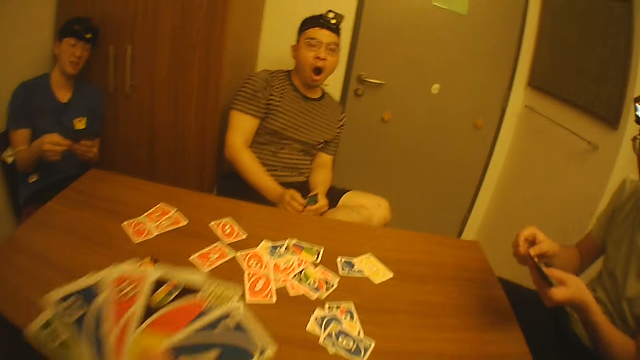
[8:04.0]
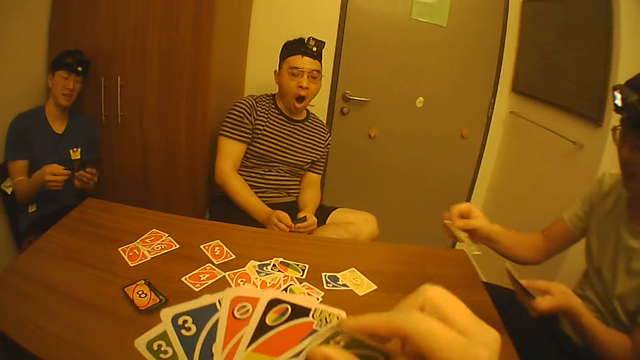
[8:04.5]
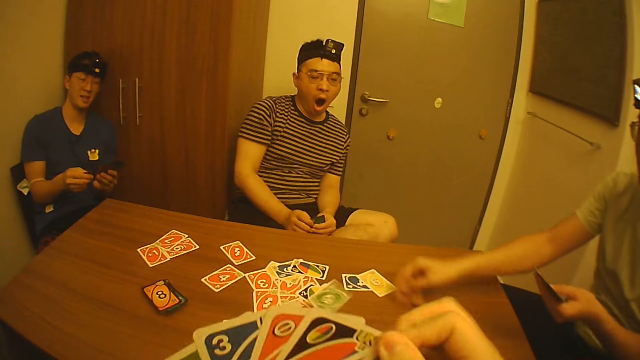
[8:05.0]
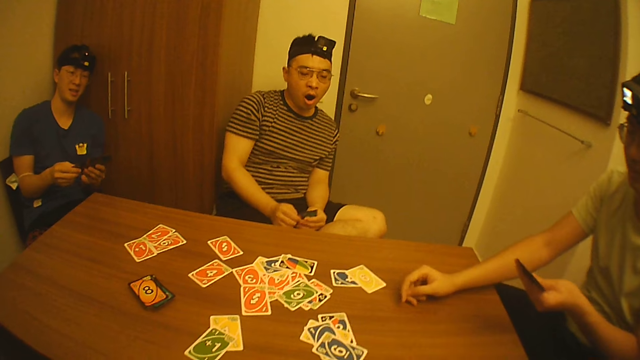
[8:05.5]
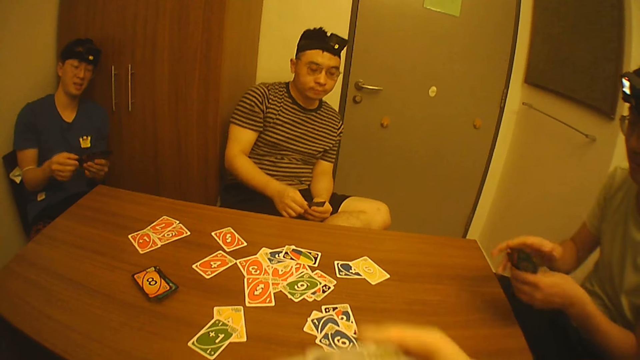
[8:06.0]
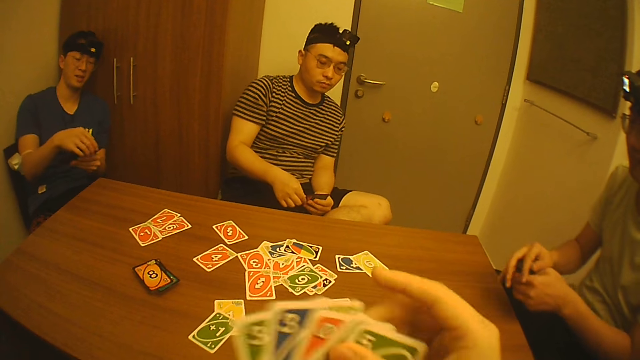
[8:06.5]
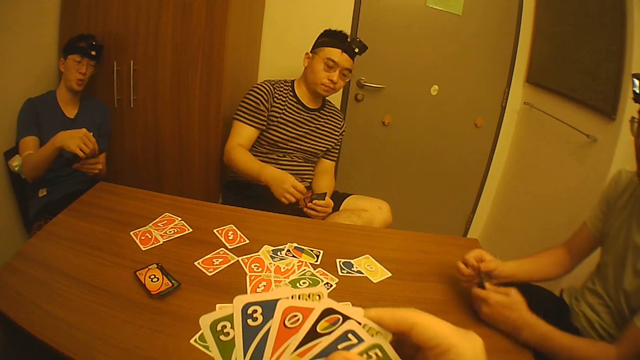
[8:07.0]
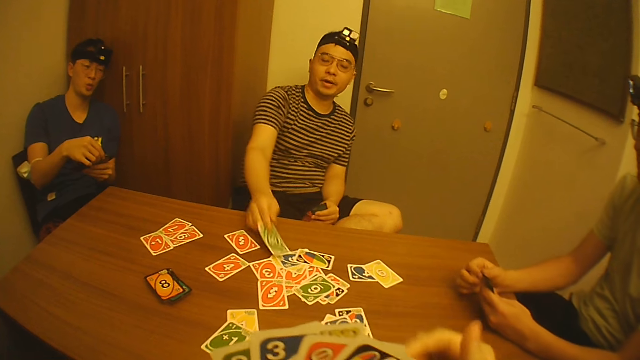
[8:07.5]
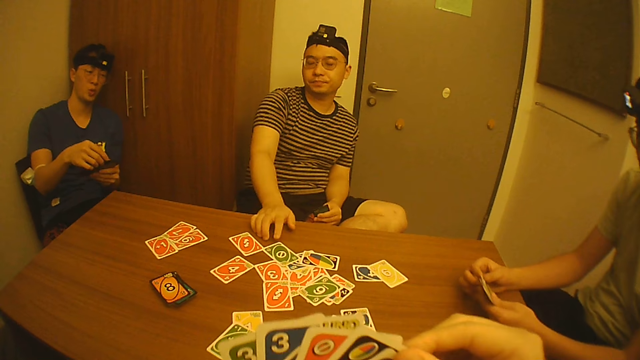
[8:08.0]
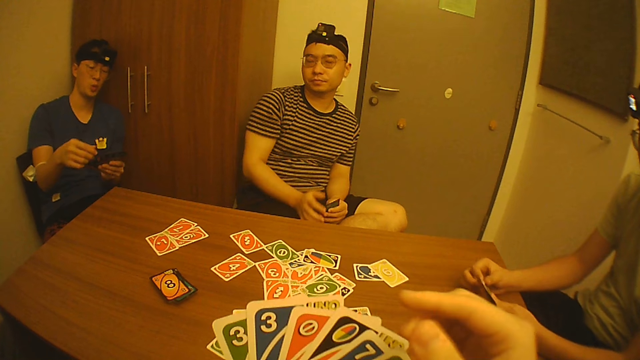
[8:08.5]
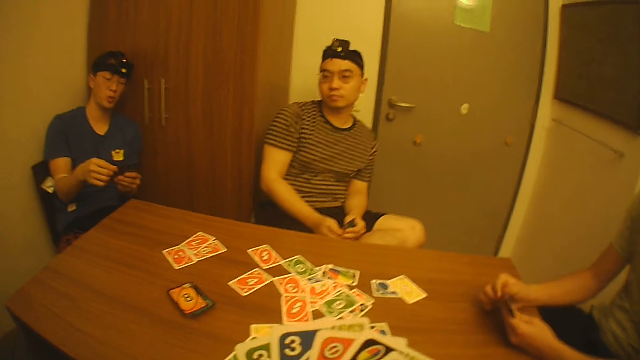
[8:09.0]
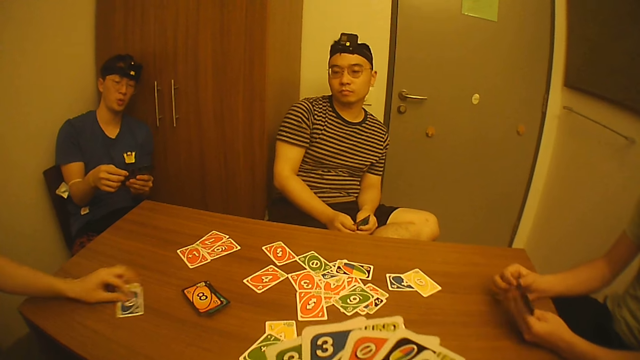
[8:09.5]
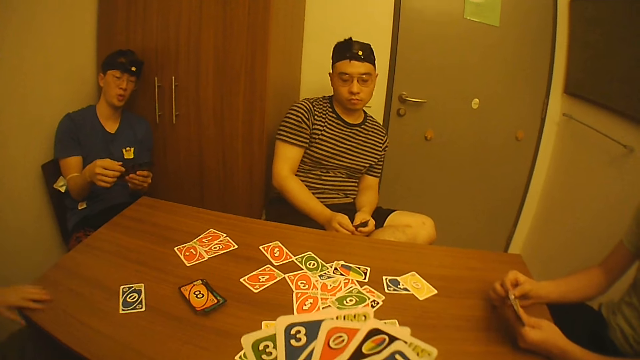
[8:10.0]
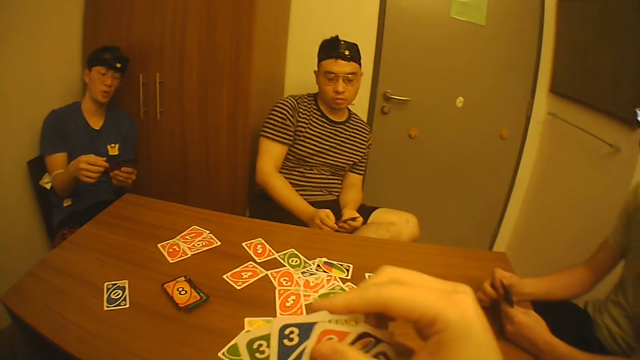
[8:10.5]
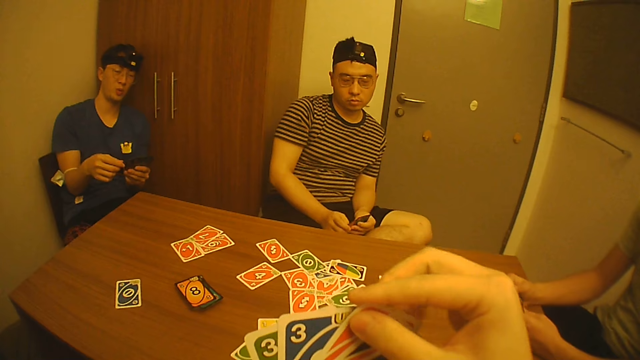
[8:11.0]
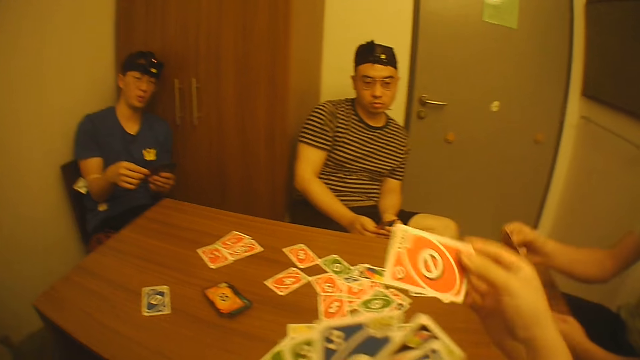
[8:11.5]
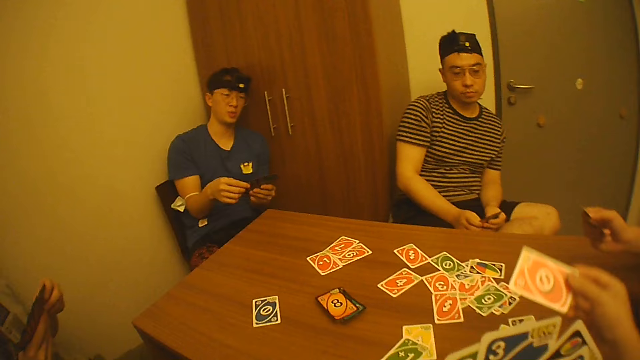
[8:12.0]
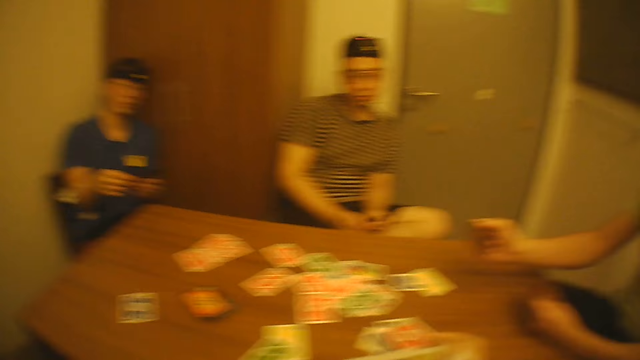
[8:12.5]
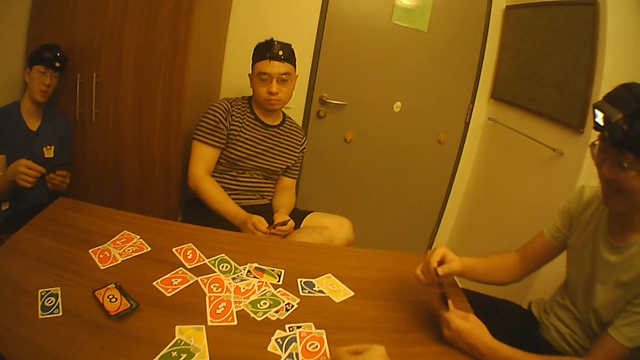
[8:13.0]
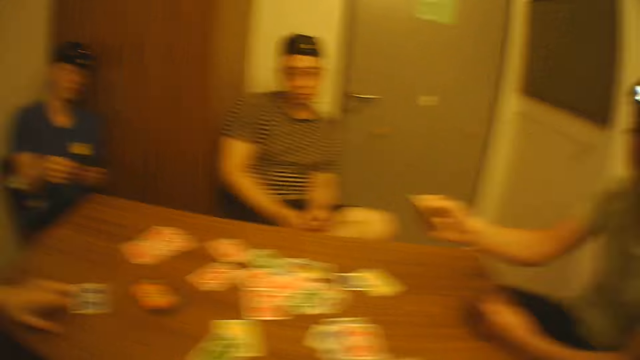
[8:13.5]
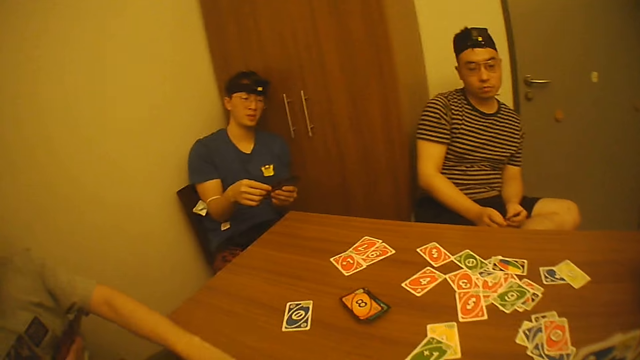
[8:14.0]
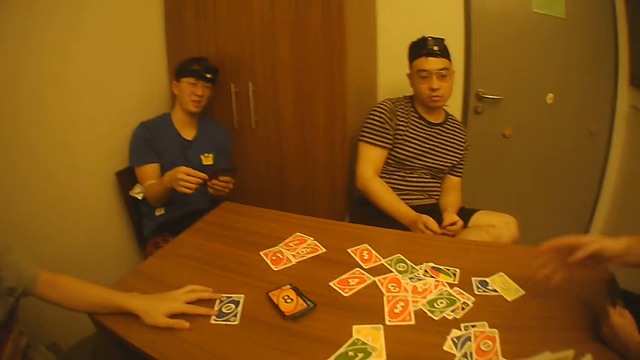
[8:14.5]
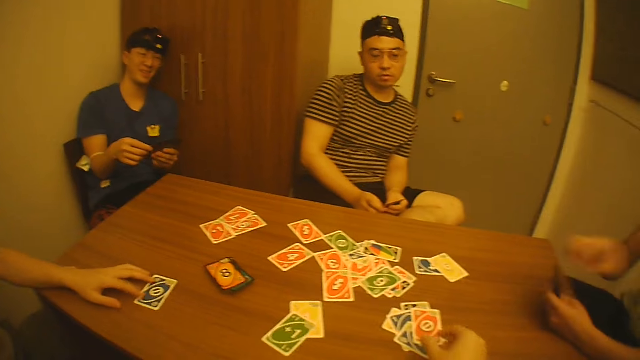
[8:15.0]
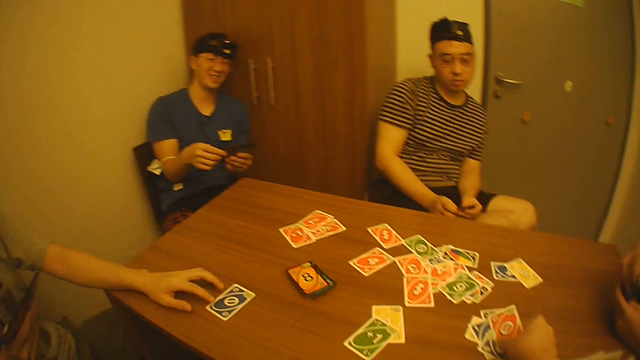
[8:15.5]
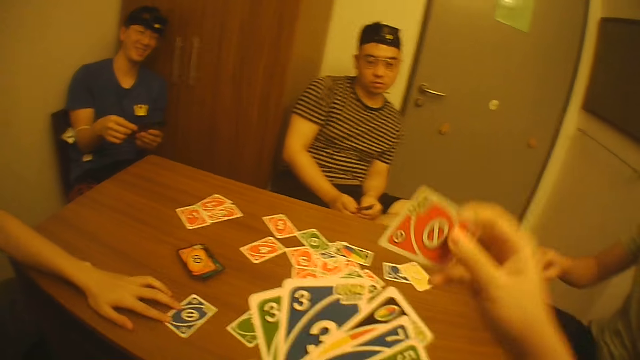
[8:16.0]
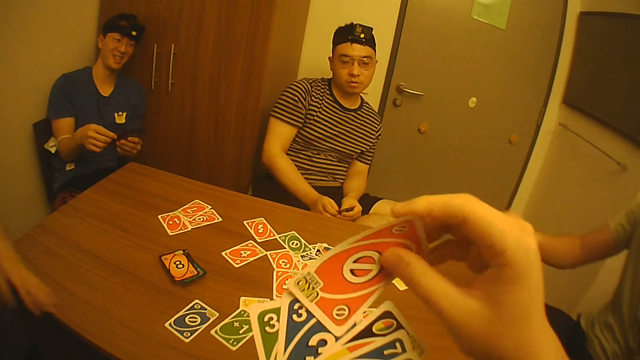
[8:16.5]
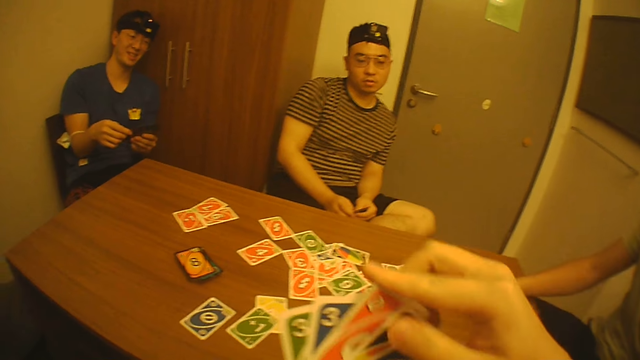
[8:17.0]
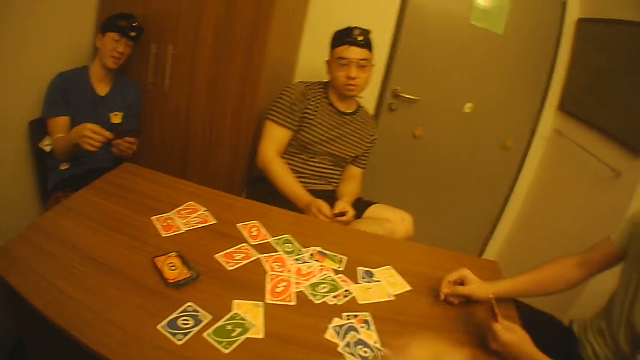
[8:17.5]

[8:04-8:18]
A man picks the game card from the game cards in his left hand with his right hand. The camera wearer places the game card in his right hand with the game cards in his left hand. The first man drops the game card on the table with his right hand and holds the game card in his left hand with his right hand. Another man picks the game card from the game cards in his left hand with his right hand, drops the game card on the table with his right hand, and holds the game card in his left hand with his right hand. A third man picks the game card from the game cards in his right hand with his left hand and drops the game card on the table with his left hand. The camera wearer picks the game card from the game cards in his left hand with his right hand. The first man picks the game card from the game cards in his left hand with his right hand. The camera wearer drops the game card on the table with his right hand. The first man places the game card in his right hand with the game cards in his left hand, picks the game card from the game cards in his left hand with his right hand, and places the game card in his right hand with the game cards in his left hand. The third man slides the game card on the table with his left hand. The first man gestures with his right hand and holds the game cards in his left hand with his right hand. The camera wearer picks the game card from the table with his right hand. The third man slides the game card on the table with his left hand. The camera wearer places the game card in his right hand with the game cards in his left hand.

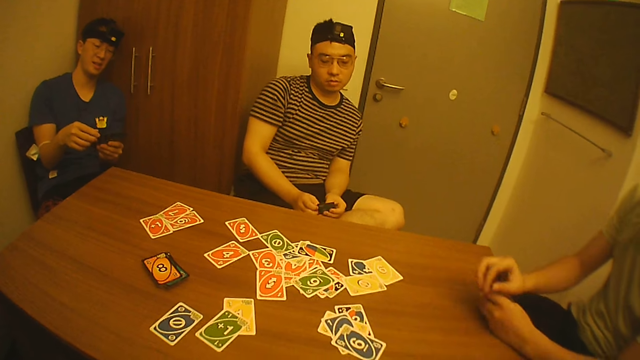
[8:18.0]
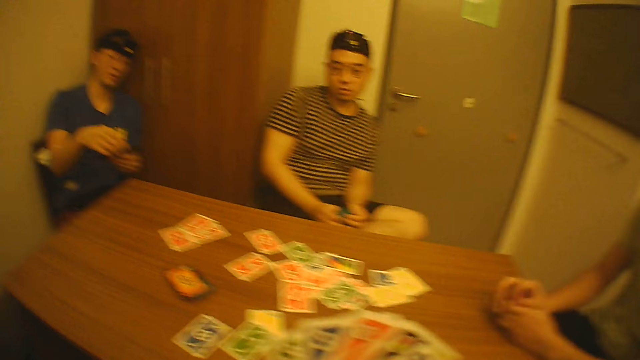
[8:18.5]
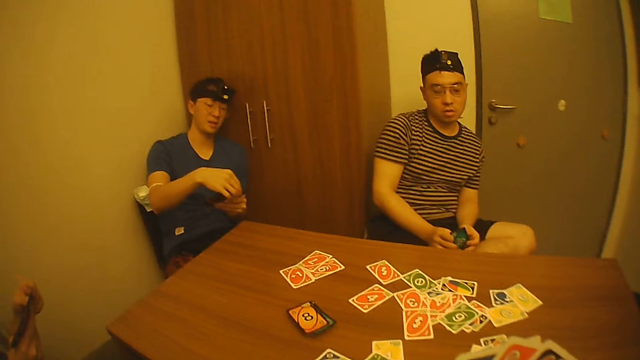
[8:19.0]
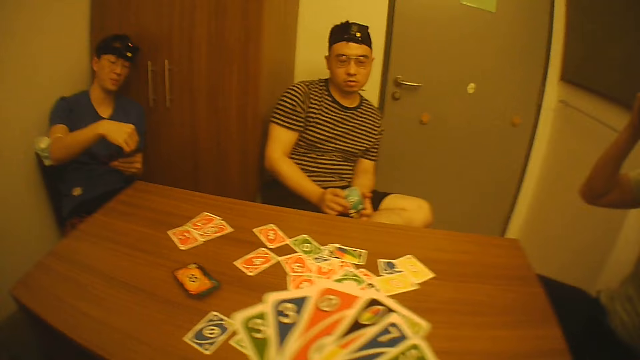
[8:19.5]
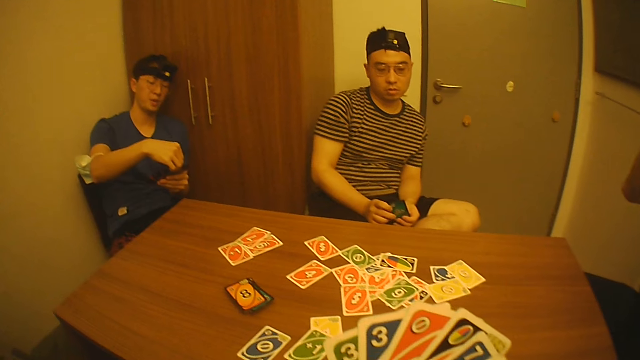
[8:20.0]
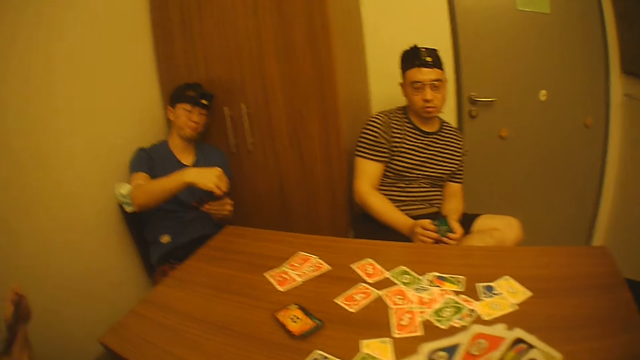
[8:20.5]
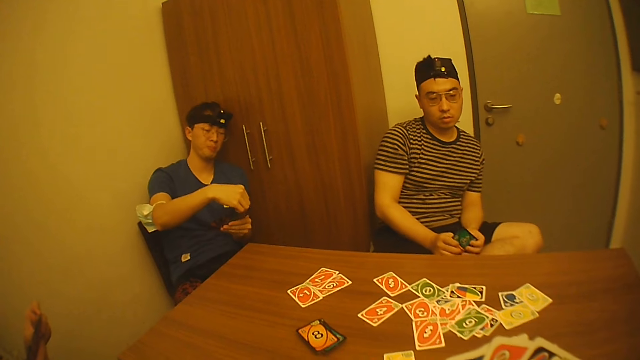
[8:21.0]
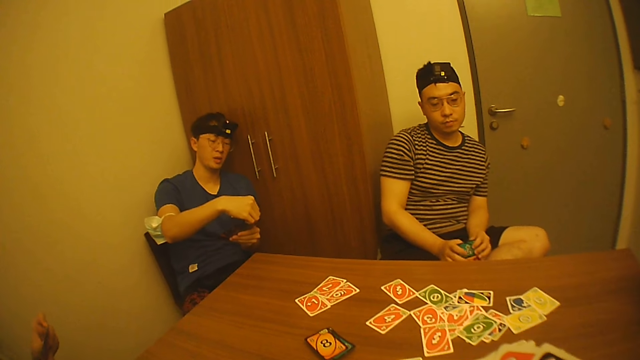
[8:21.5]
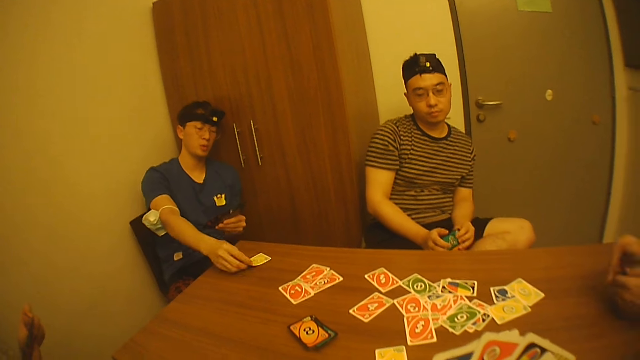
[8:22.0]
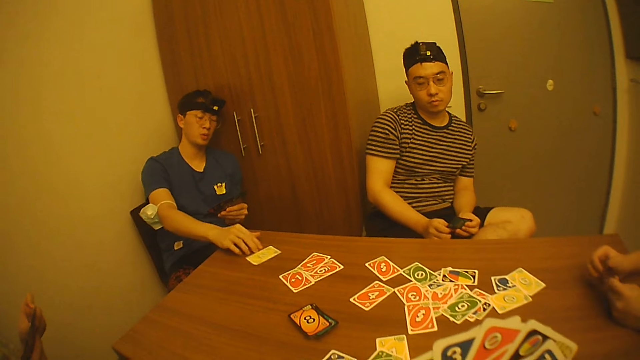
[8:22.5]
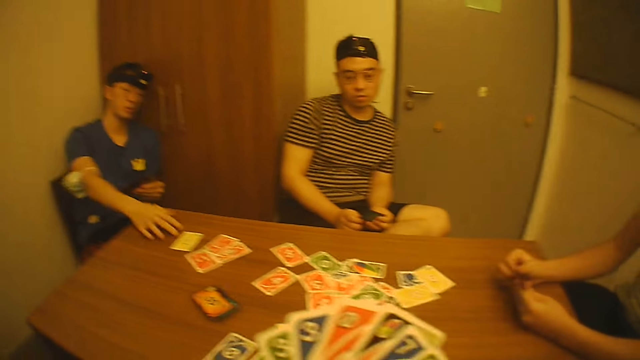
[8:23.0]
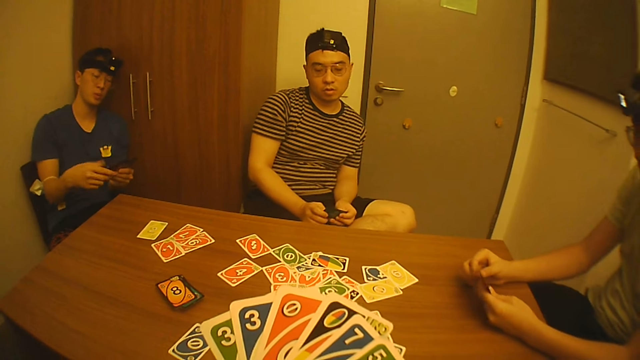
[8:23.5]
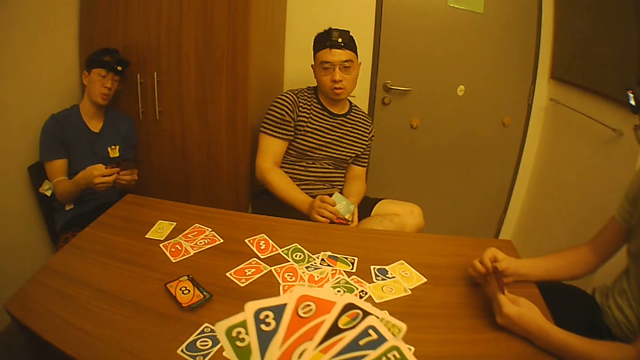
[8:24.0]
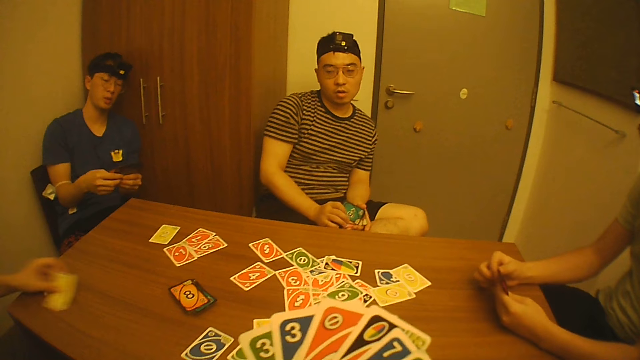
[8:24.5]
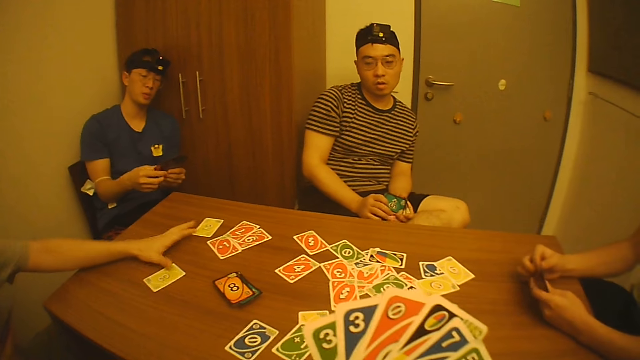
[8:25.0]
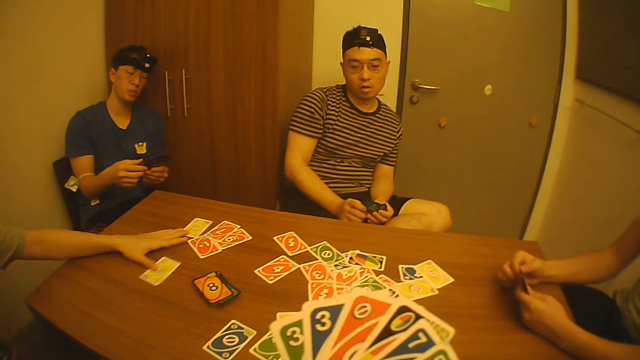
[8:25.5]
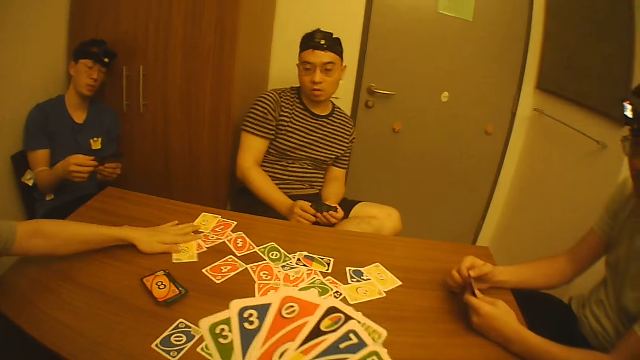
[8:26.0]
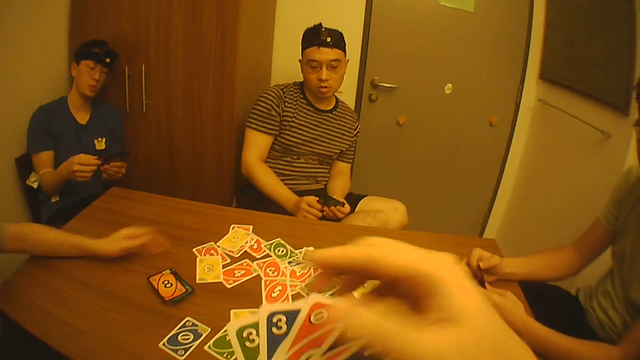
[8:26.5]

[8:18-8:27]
A man holds the game cards in his left hand with his right hand. Another man picks the game card from the game cards in his left hand with his right hand, drops the game card on the table with his right hand, and slides the game card on the table with his right hand. A third man picks the game card from the game cards in his right hand with his left hand, drops the game card on the table with his left hand, and slides the game cards on the table with his left hand.
